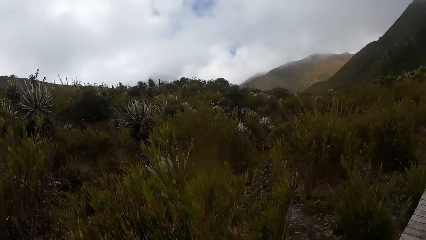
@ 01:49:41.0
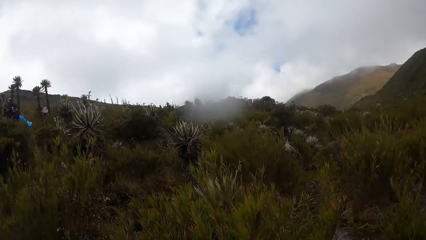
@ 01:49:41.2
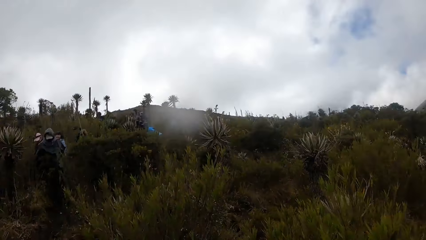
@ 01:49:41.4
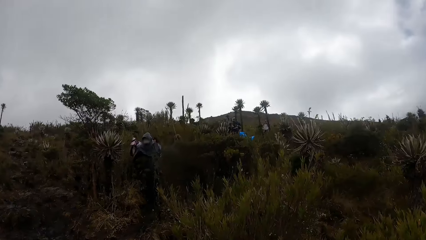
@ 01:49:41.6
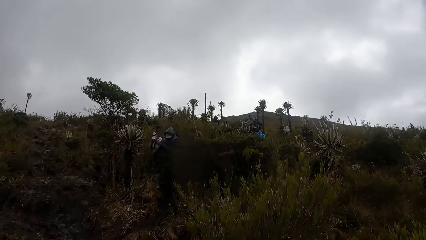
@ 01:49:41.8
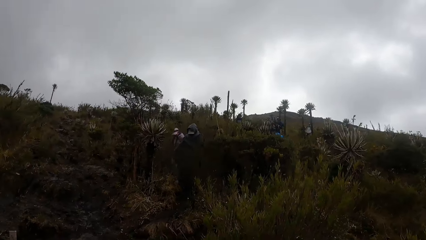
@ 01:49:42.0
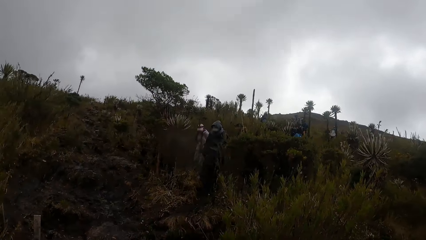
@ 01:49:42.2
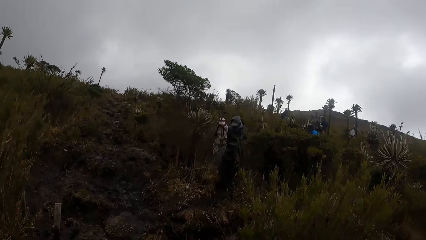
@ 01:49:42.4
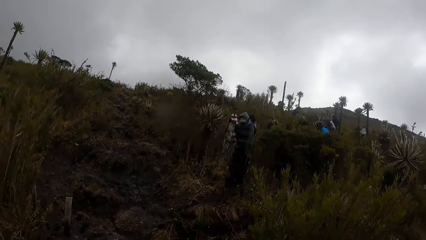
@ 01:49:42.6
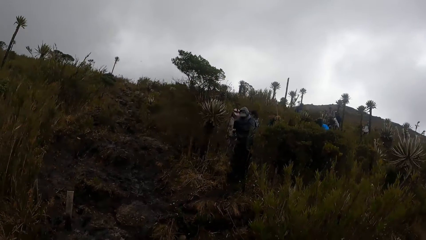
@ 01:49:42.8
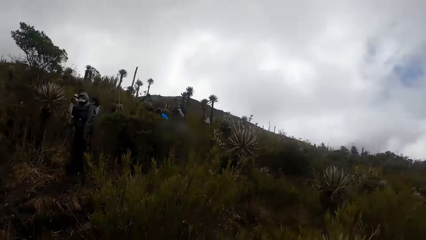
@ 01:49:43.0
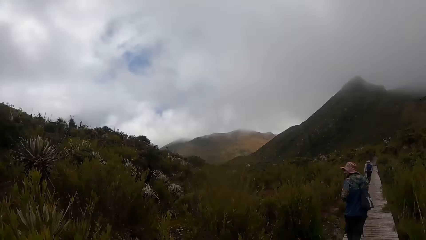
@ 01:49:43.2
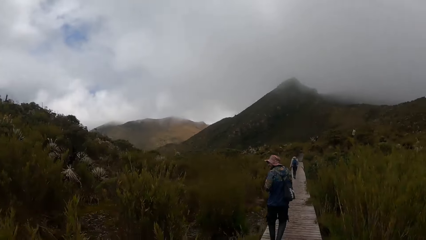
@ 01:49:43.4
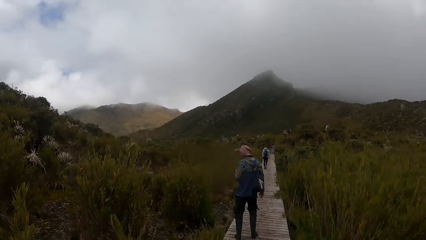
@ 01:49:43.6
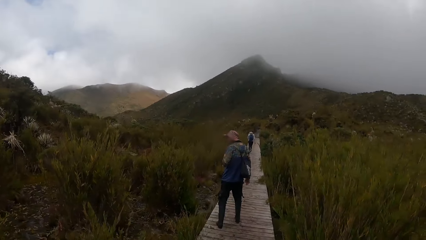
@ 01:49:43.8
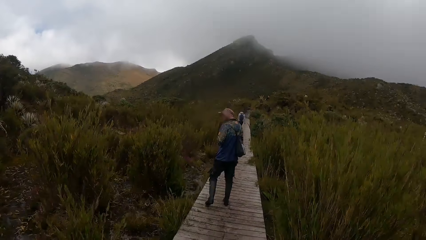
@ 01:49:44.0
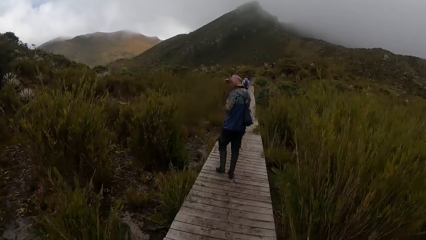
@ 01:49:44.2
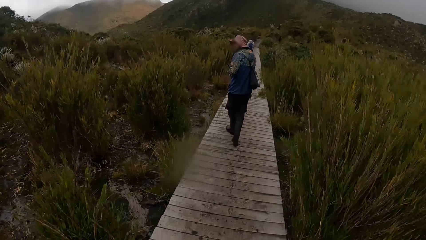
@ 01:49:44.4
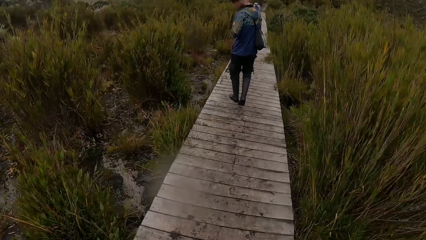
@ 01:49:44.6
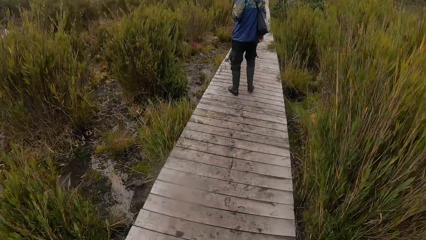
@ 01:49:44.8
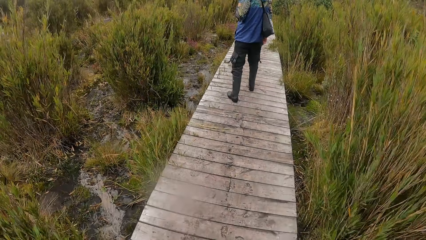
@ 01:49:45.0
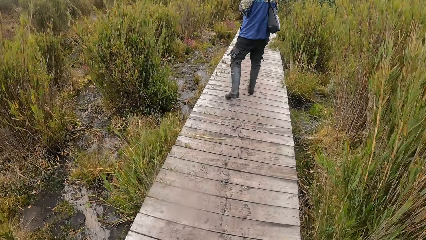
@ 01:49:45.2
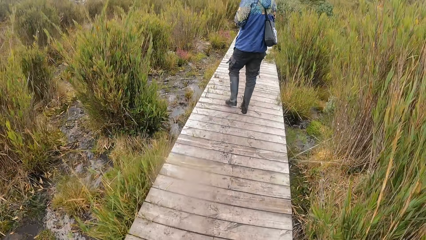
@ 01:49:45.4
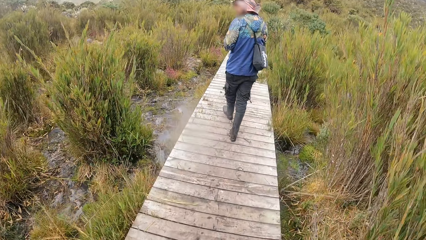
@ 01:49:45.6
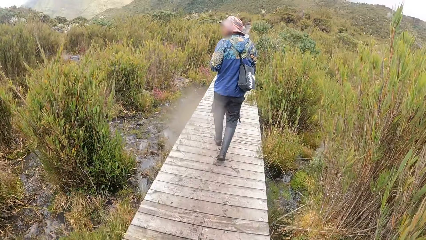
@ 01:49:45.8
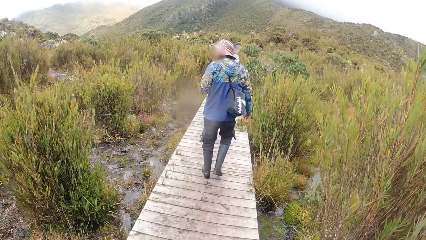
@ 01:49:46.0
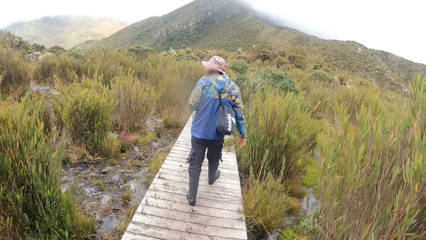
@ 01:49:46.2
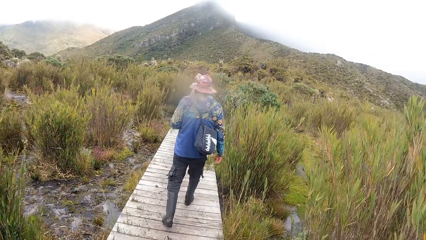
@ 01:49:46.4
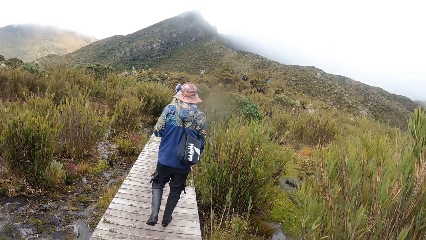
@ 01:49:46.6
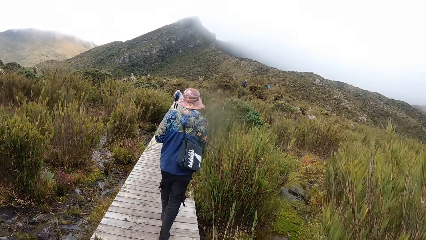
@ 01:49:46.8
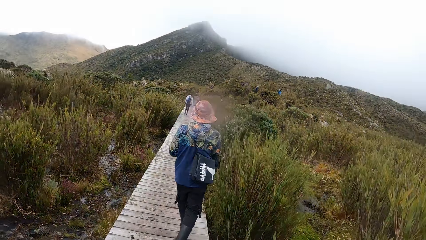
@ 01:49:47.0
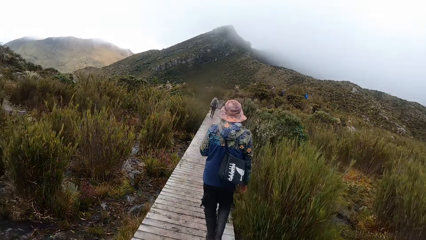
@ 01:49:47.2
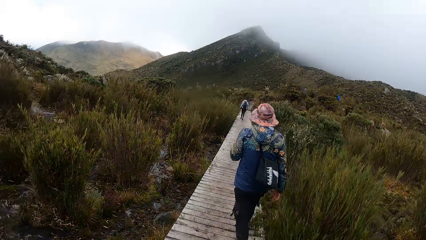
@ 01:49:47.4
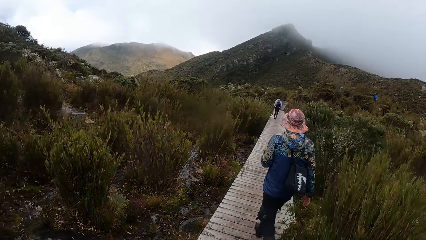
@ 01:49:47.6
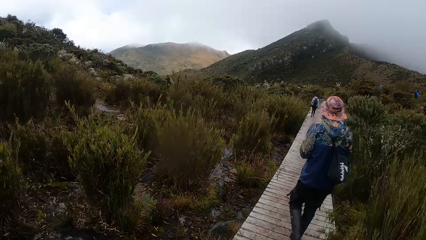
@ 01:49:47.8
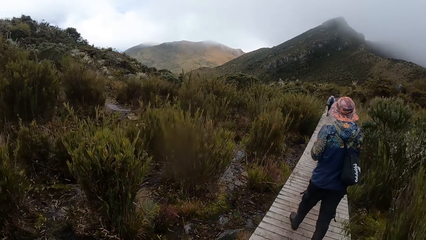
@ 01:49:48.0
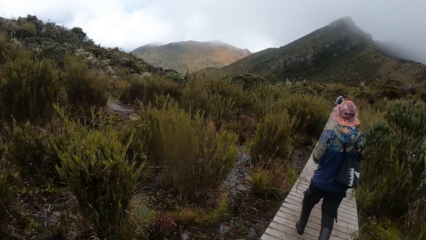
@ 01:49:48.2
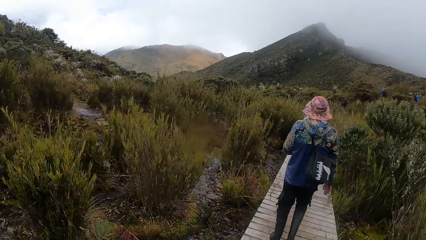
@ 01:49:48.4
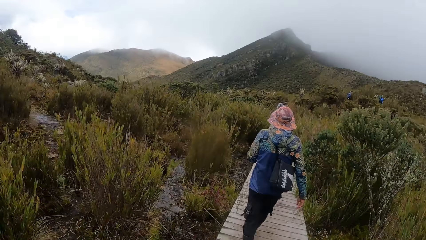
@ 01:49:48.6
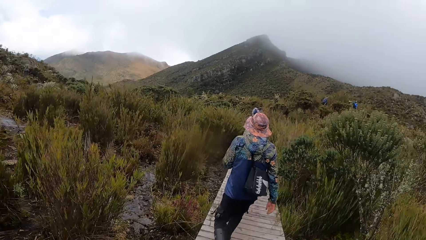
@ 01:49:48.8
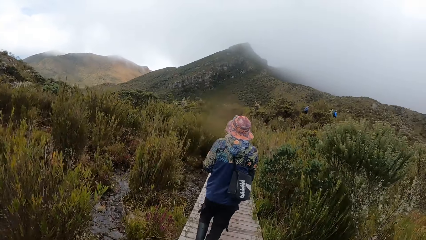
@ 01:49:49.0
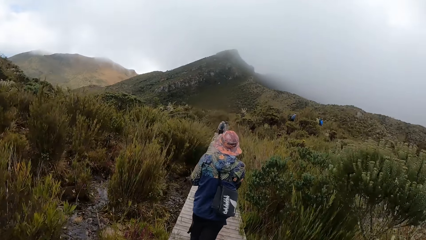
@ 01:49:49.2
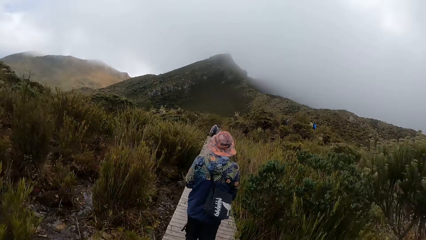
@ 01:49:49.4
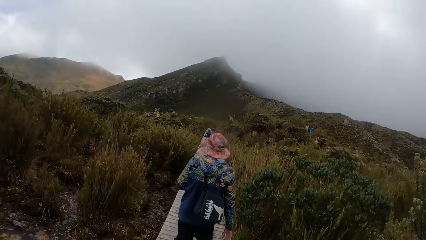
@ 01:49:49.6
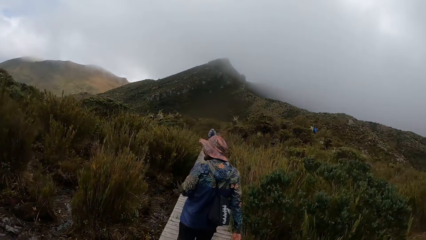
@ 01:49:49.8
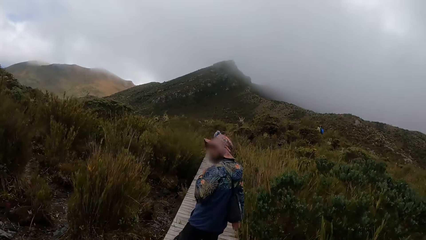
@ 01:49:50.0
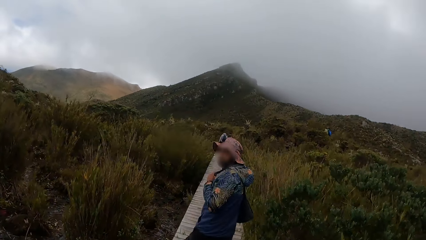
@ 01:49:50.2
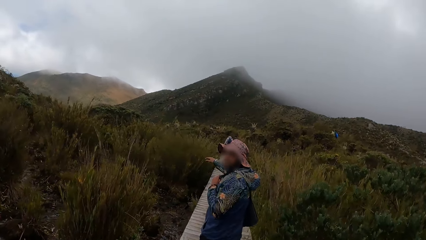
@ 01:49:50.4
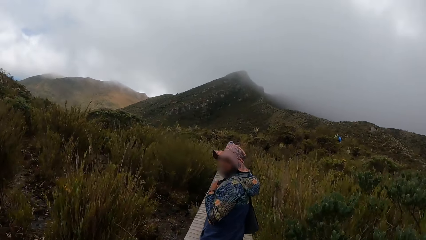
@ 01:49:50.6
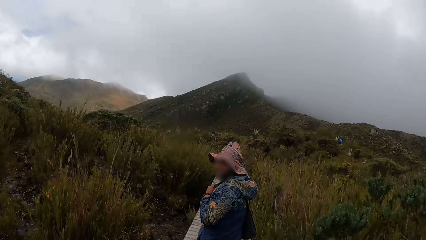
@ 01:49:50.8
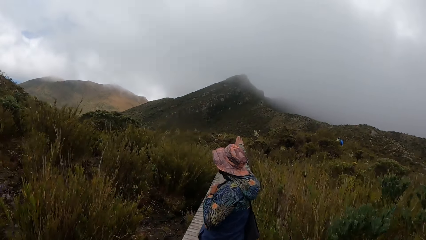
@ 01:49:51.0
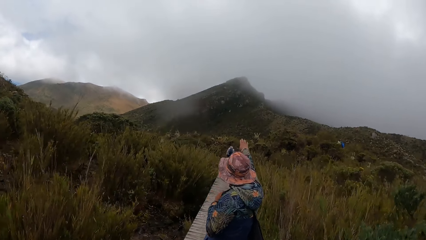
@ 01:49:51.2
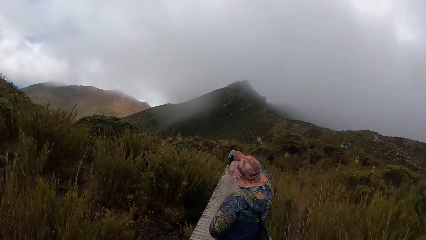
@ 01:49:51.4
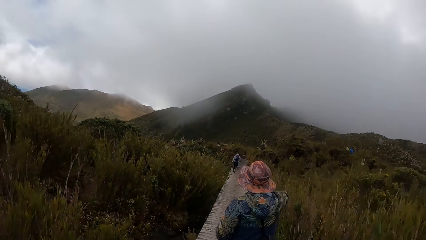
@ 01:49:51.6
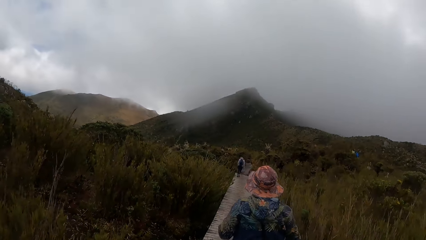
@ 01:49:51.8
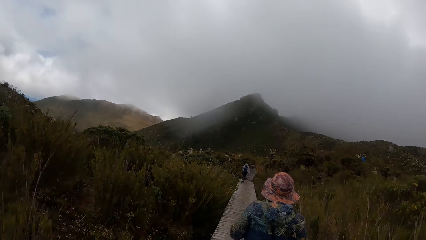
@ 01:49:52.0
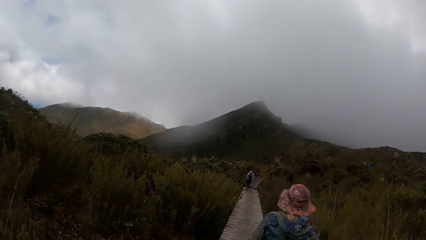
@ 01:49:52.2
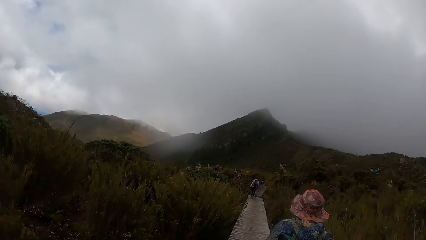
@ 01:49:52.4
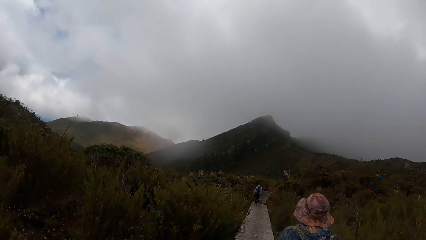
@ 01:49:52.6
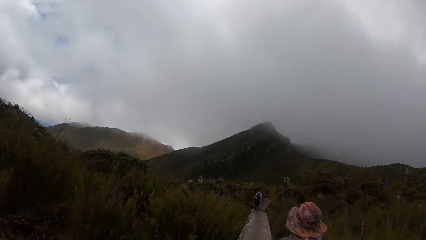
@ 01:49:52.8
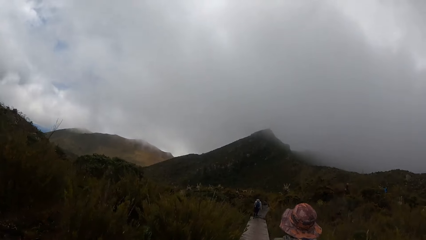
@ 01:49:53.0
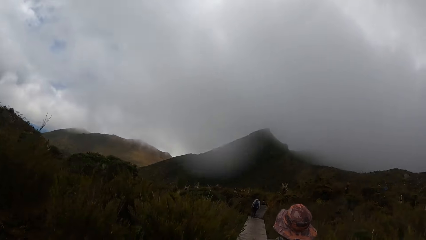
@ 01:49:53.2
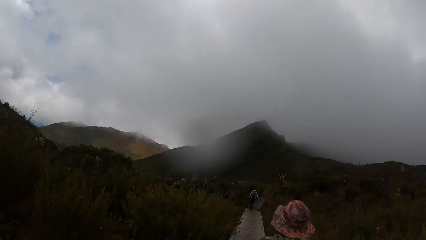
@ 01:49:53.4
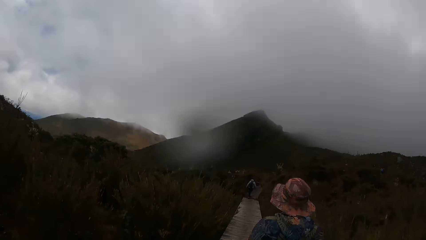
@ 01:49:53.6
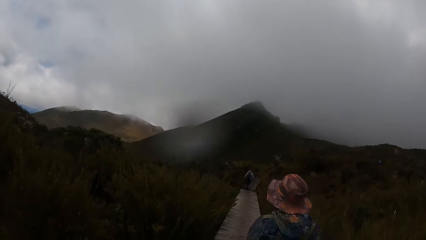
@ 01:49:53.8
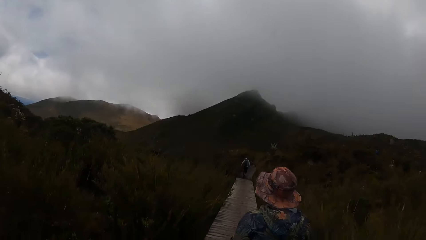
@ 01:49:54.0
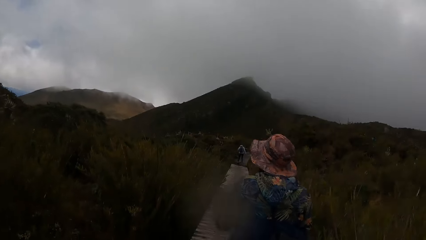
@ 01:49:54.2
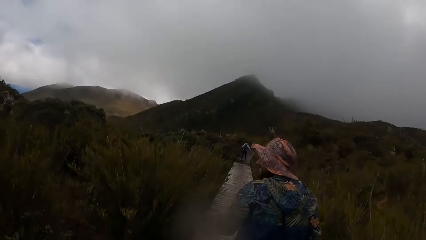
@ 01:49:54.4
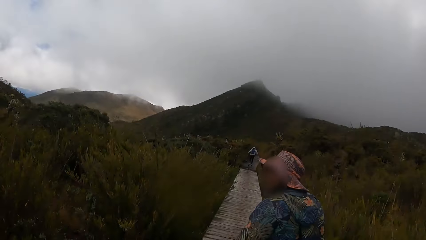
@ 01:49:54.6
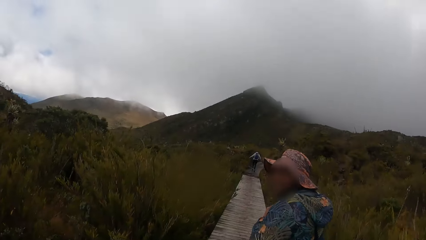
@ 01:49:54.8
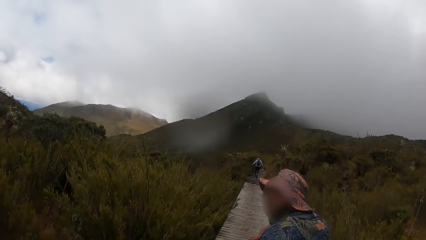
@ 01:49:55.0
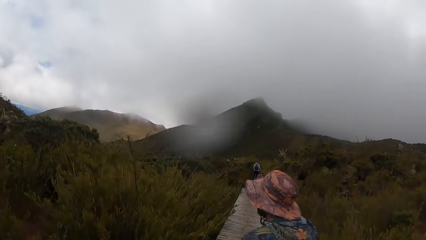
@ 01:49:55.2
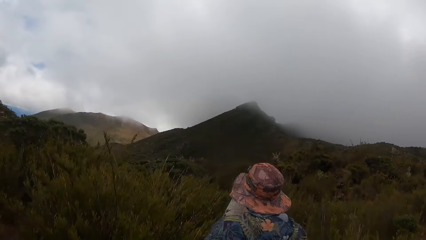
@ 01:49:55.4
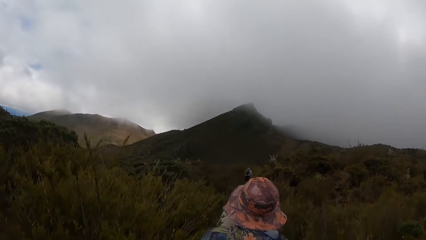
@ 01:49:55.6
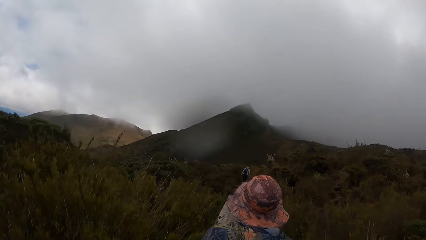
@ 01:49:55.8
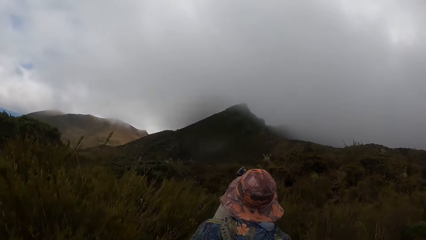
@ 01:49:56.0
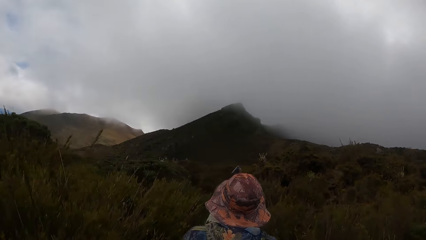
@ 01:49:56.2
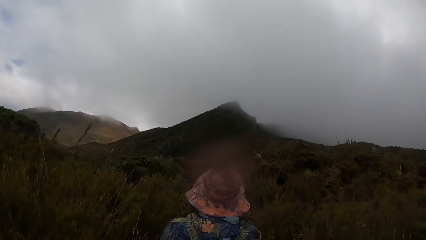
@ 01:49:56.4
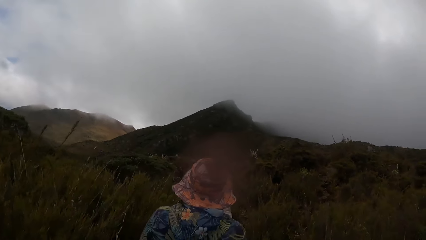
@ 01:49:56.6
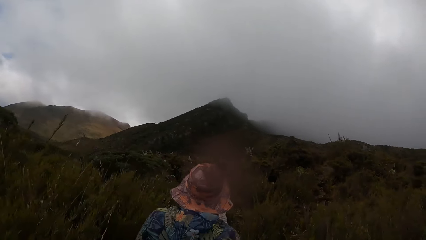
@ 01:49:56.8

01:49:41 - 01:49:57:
The camera wearer uses gestures. They look around. They walk around. A person interacts with the camera wearer. The camera wearer walks around.
